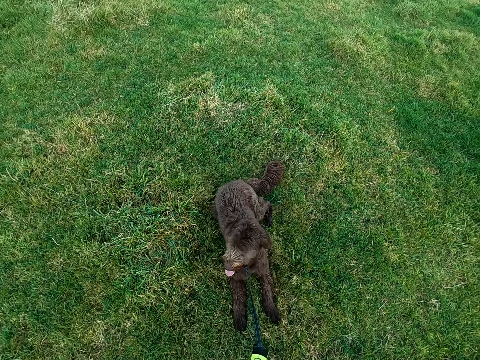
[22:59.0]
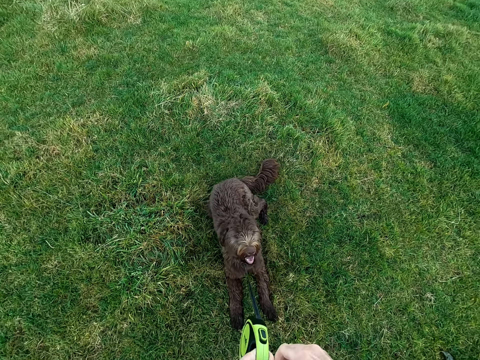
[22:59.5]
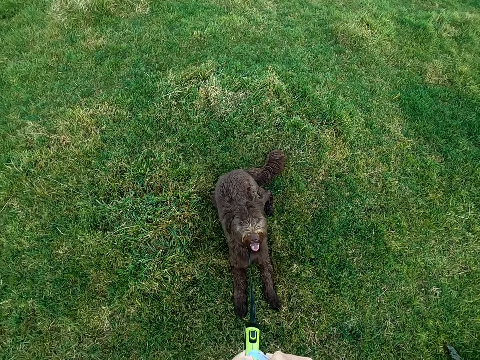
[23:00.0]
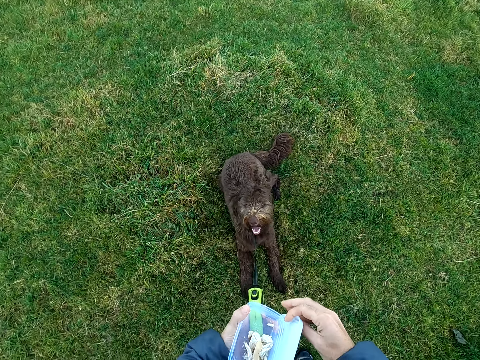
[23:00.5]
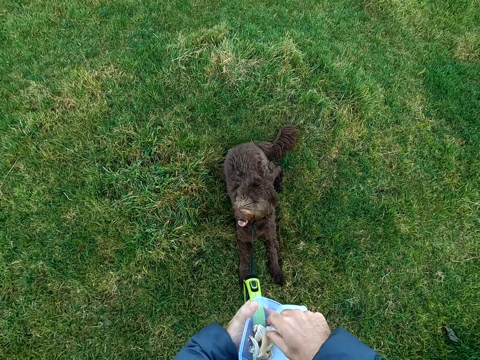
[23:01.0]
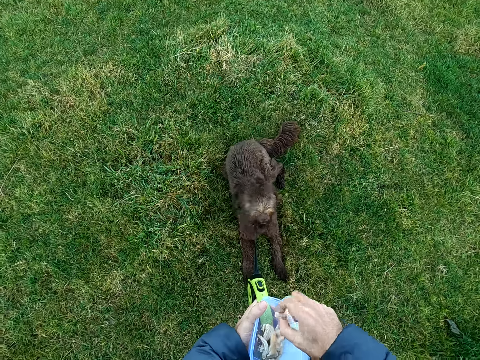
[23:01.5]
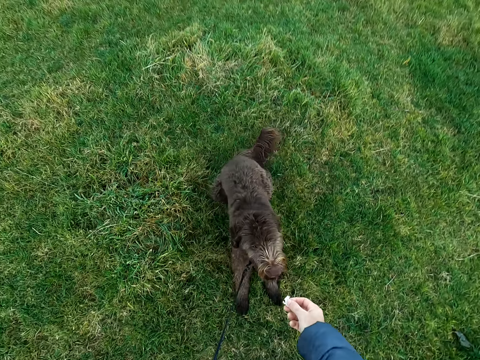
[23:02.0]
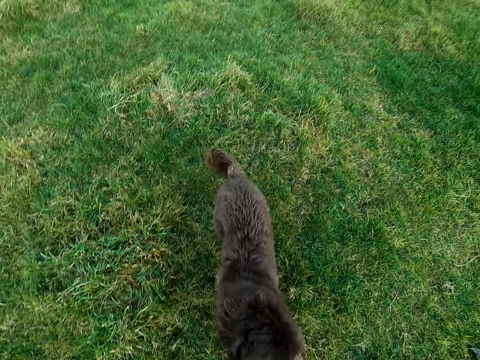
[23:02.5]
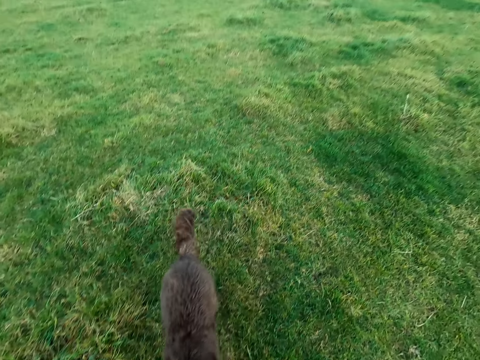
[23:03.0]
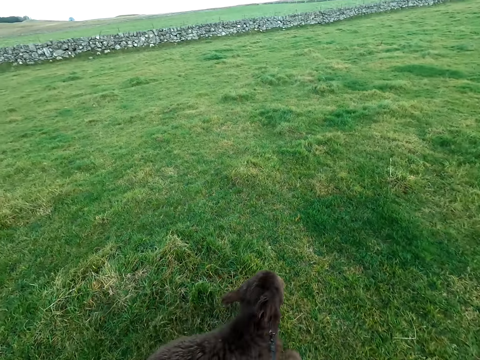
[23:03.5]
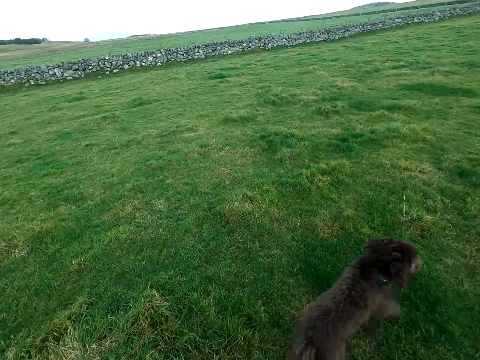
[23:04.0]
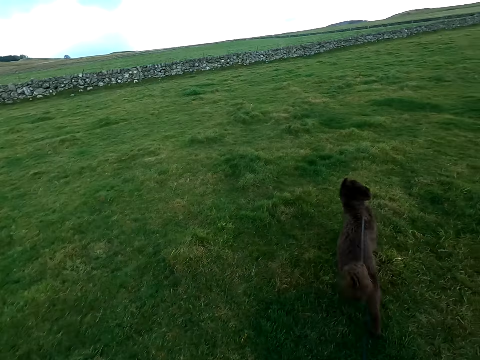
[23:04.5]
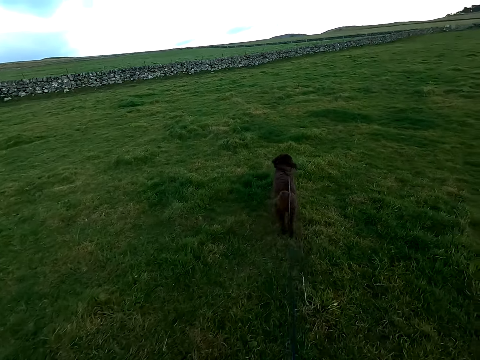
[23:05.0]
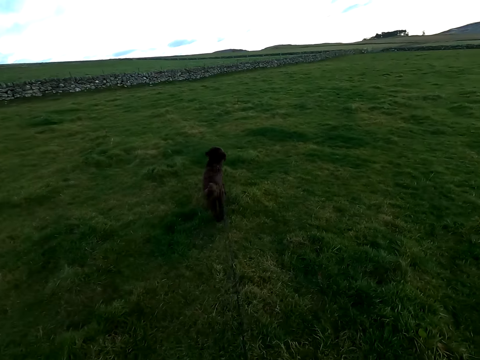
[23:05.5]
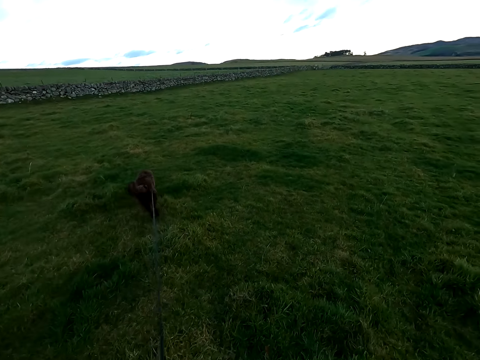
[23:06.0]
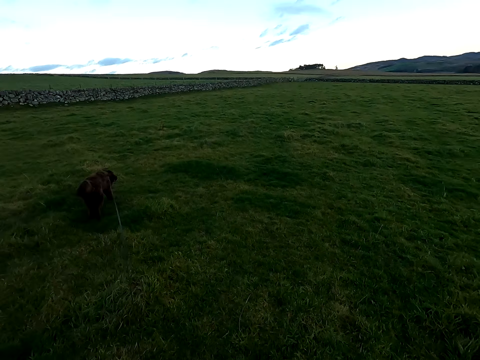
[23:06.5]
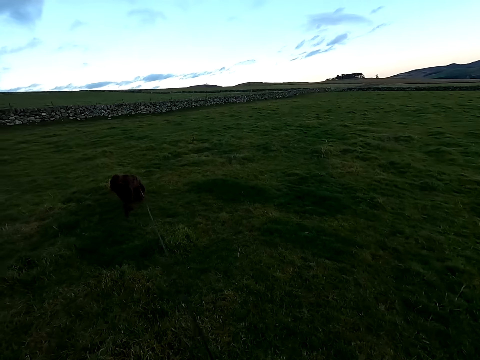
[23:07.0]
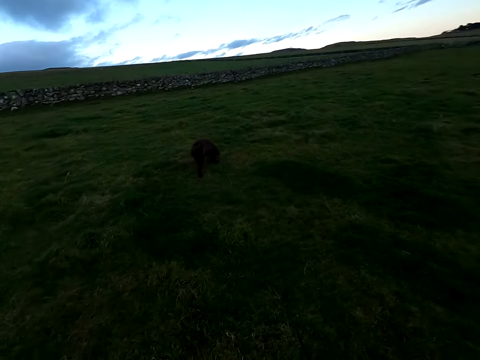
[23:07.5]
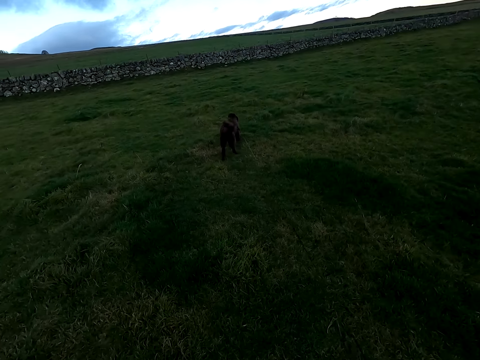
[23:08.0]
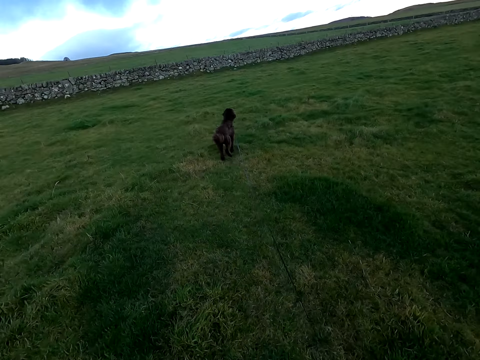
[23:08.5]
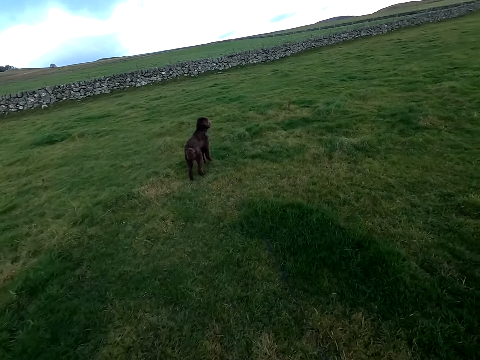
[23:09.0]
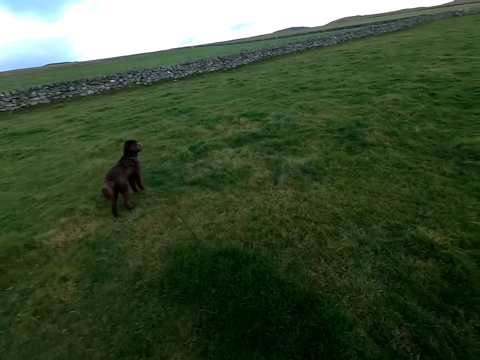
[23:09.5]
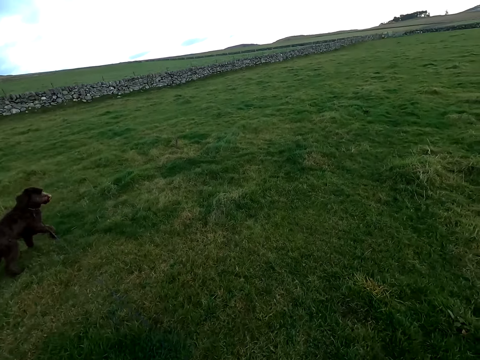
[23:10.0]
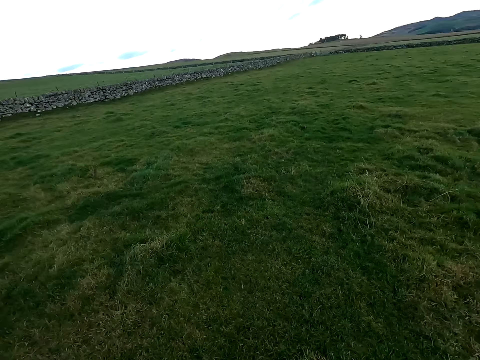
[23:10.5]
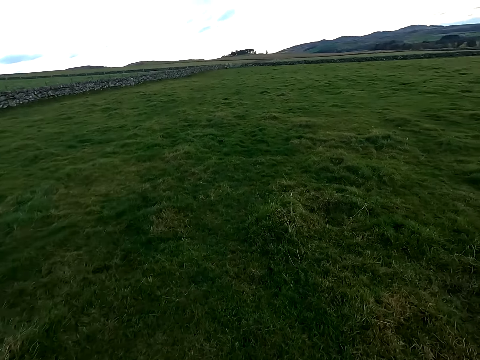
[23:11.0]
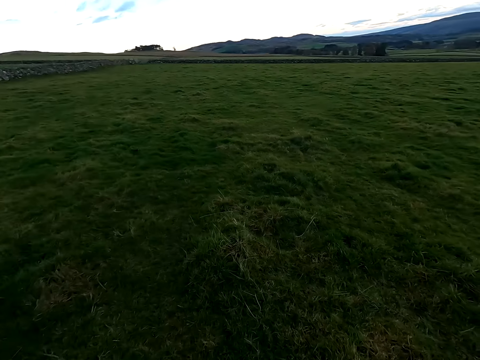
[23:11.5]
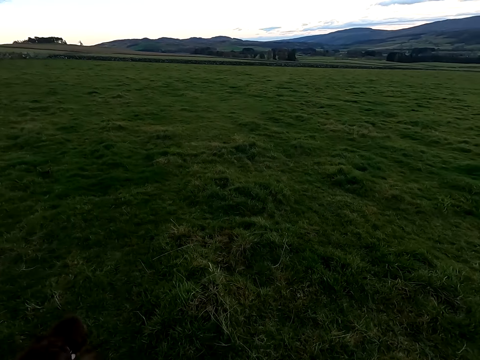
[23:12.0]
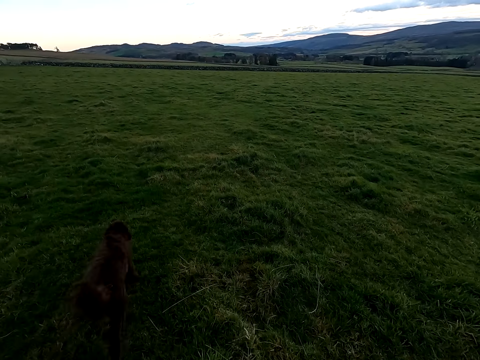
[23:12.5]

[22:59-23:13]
The camera wearer opens a container in his left hand with his right hand. He takes bread from the container in his left hand with his right hand. He feeds the dog with the bread in his right hand. The dog runs across the field. The camera wearer walks after the dog. He takes a walk in the field with the leash in his right hand.

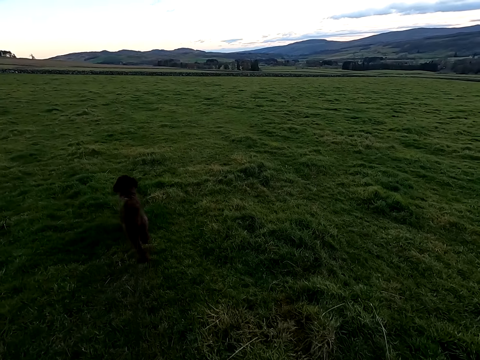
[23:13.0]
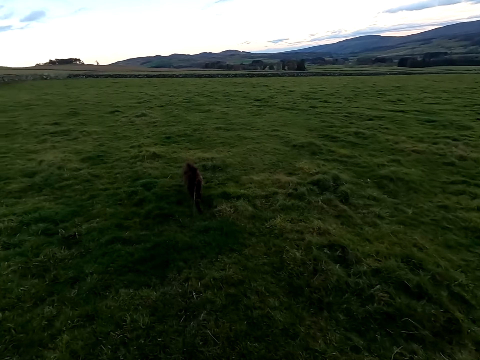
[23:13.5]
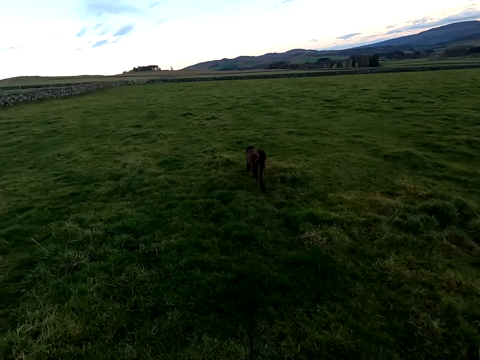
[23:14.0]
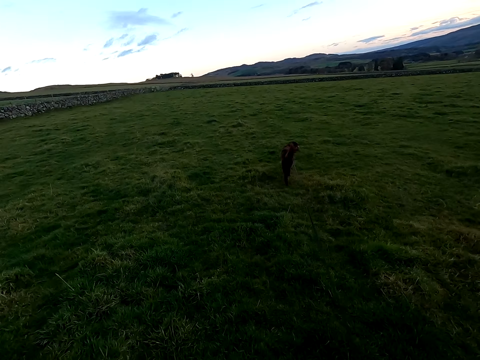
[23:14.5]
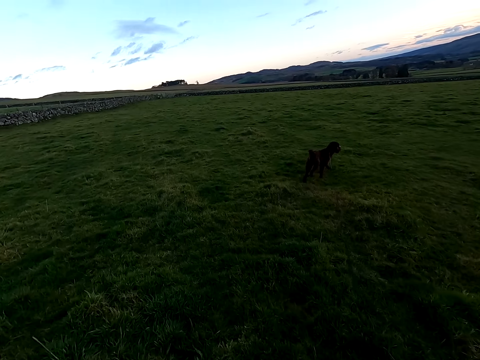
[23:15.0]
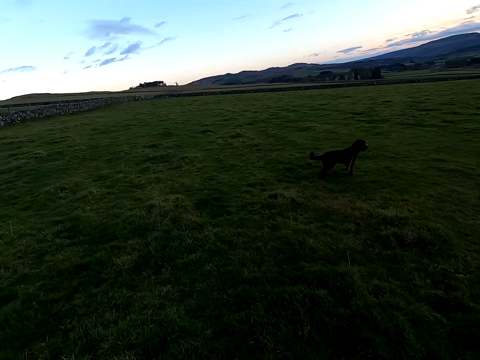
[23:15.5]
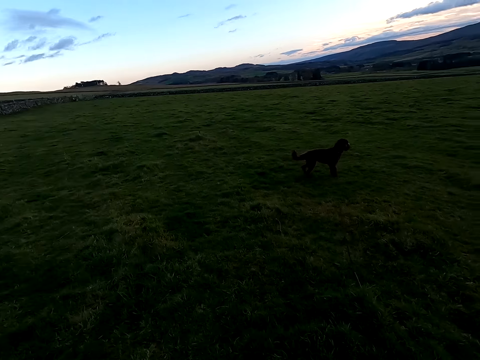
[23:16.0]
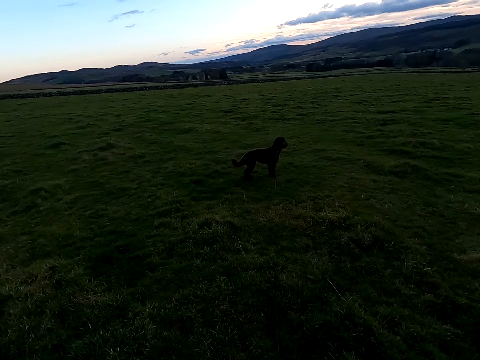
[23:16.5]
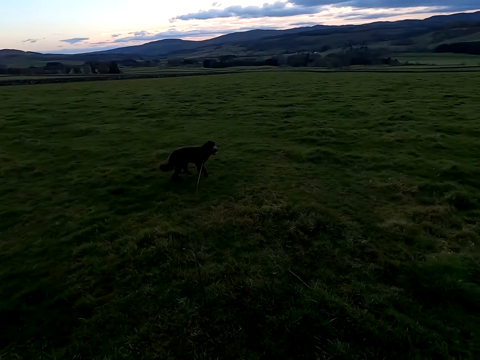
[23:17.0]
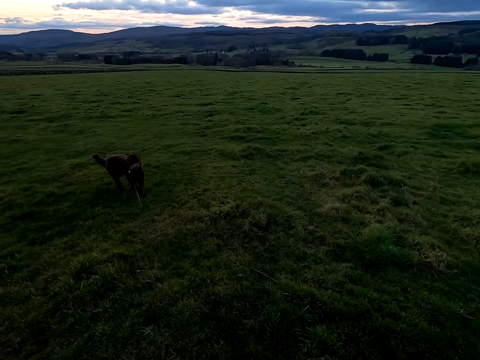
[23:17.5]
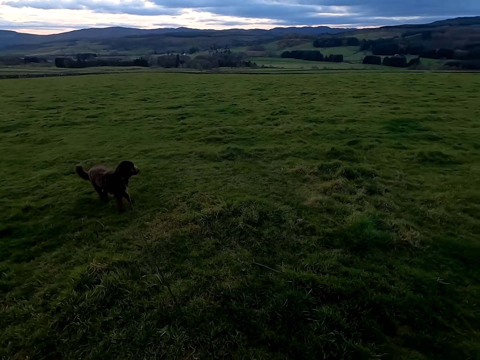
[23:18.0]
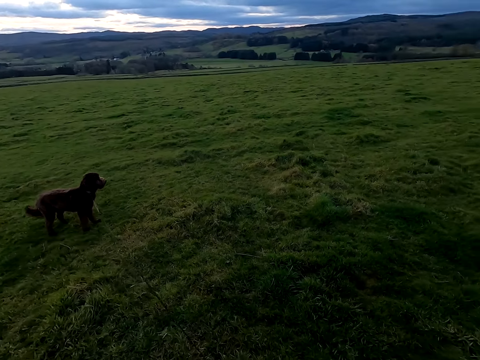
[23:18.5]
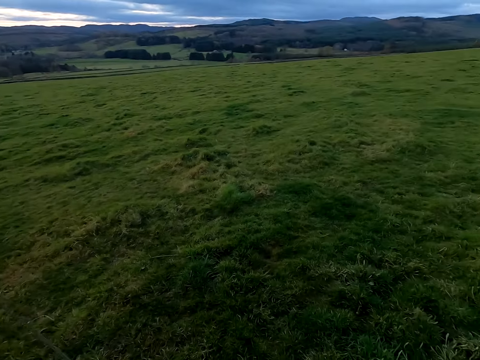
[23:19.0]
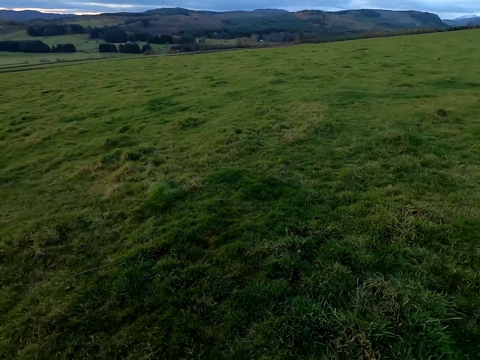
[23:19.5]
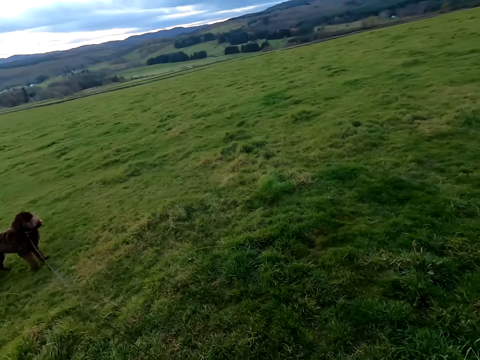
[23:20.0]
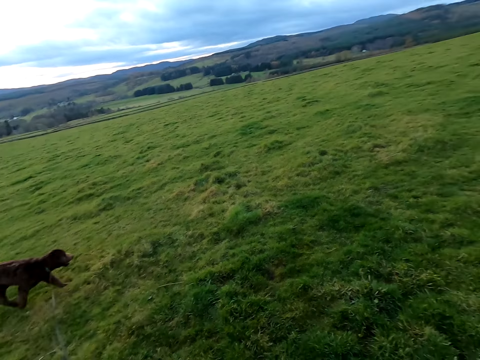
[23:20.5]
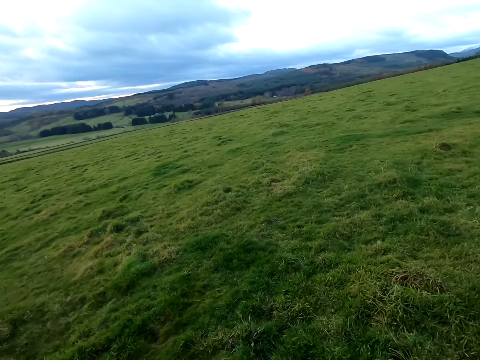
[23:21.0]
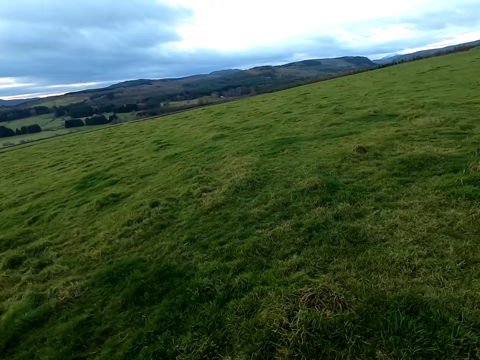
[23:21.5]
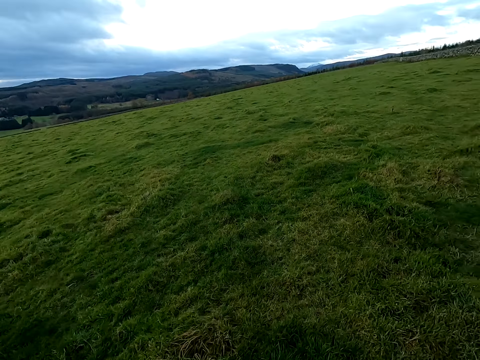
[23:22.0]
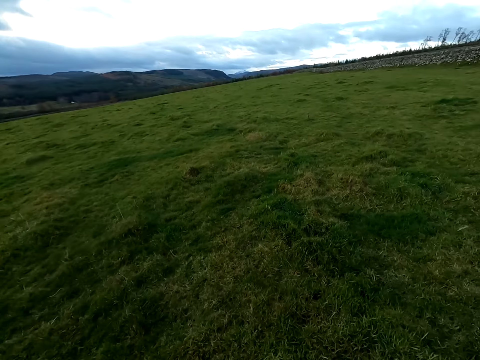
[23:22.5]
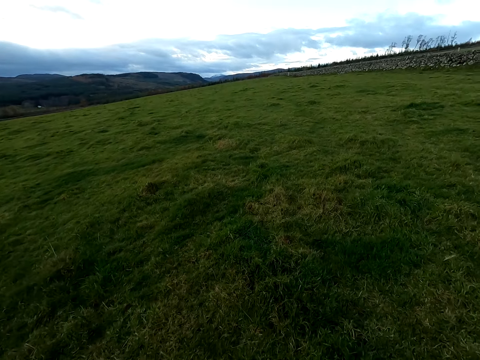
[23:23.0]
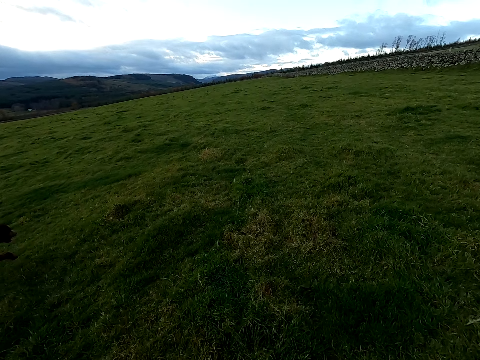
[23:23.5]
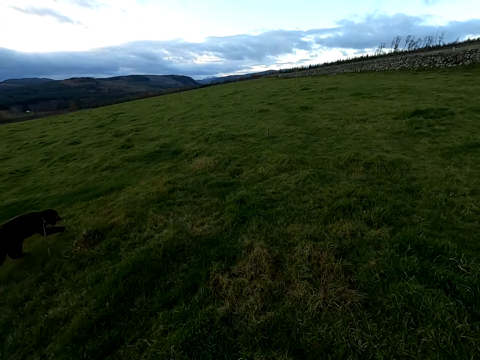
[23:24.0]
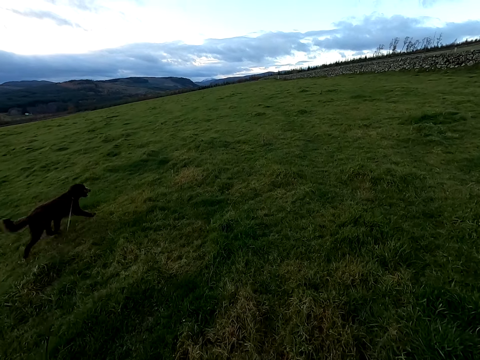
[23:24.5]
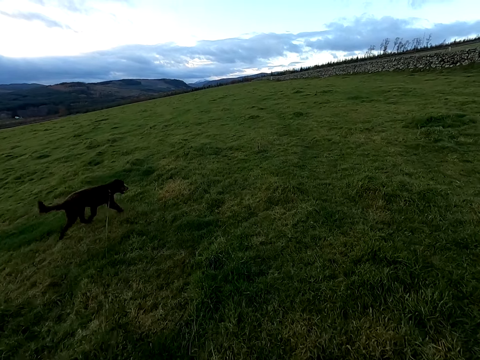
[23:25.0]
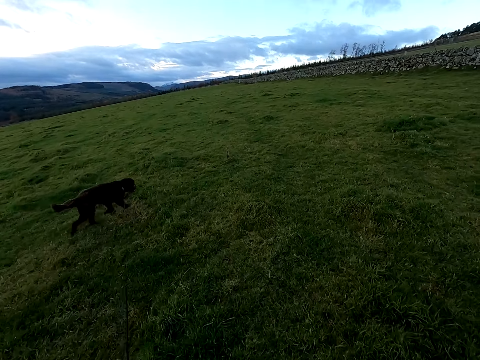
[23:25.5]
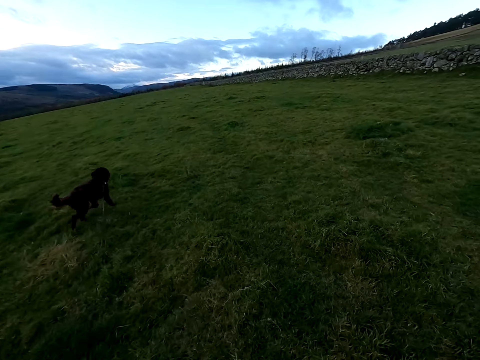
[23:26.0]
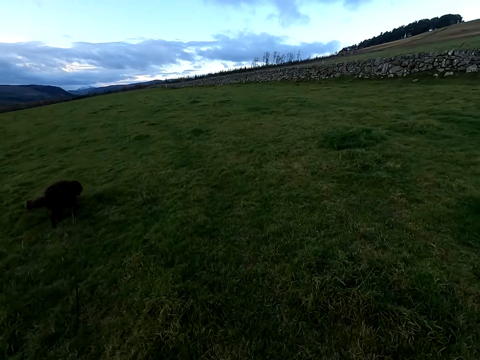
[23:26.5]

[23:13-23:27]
The dog walks on the field. The camera wearer takes a walk in the field with the leash in his right hand.
